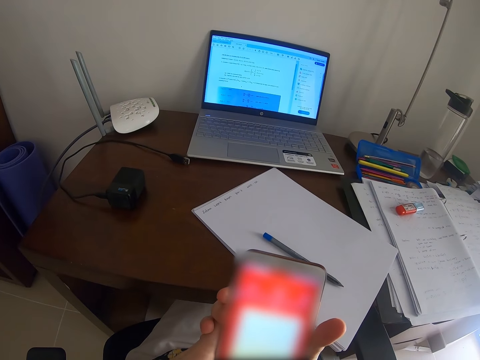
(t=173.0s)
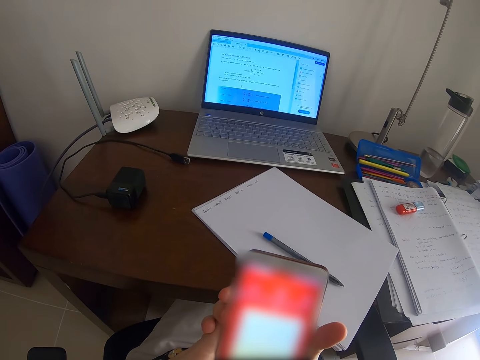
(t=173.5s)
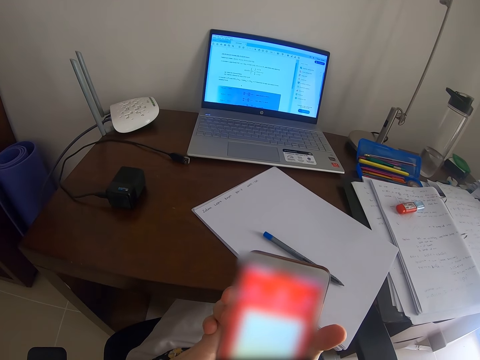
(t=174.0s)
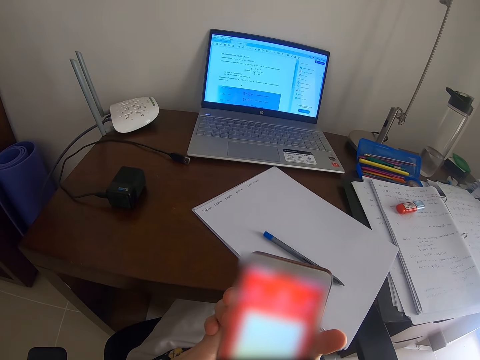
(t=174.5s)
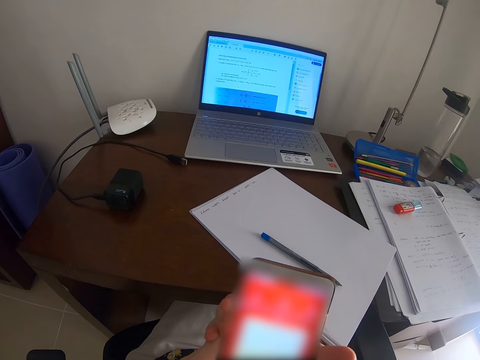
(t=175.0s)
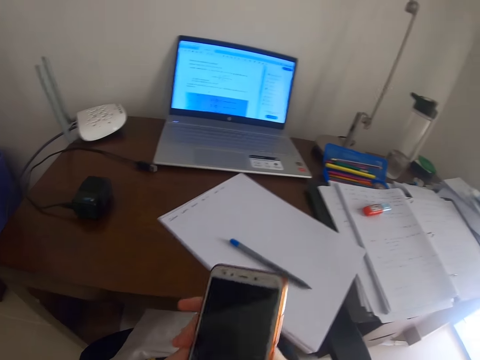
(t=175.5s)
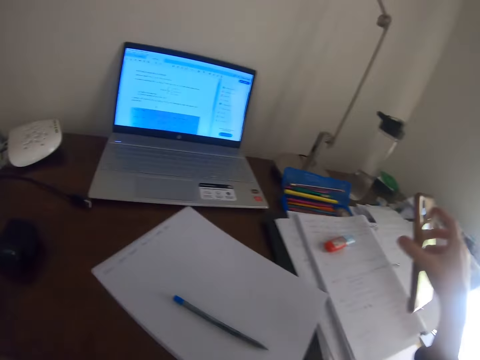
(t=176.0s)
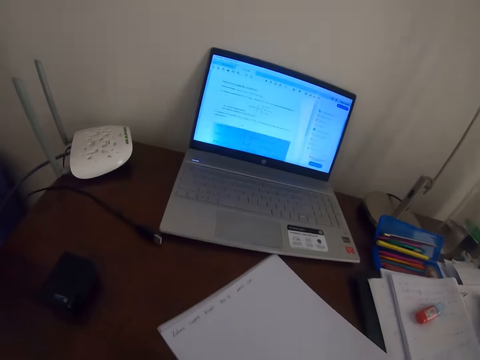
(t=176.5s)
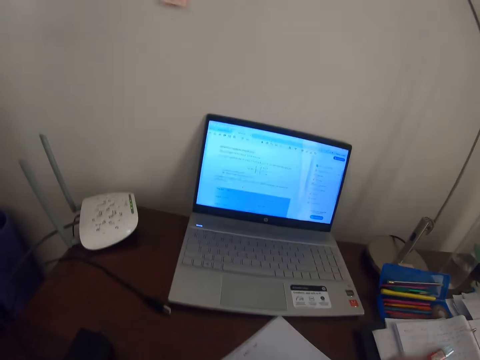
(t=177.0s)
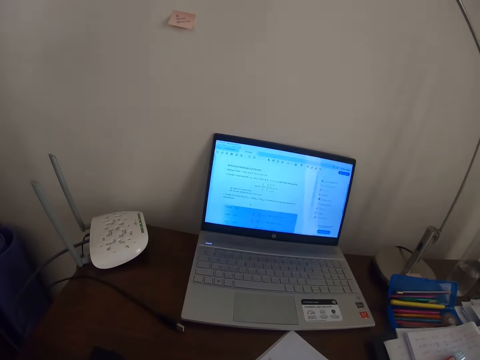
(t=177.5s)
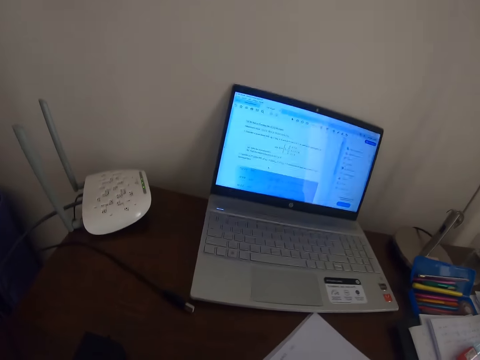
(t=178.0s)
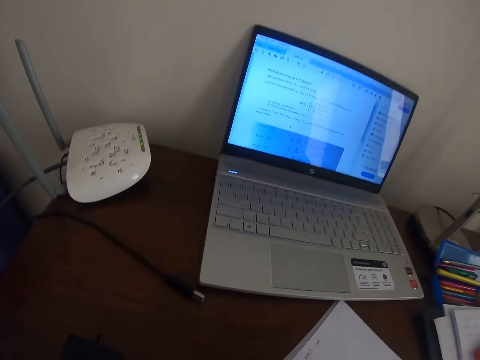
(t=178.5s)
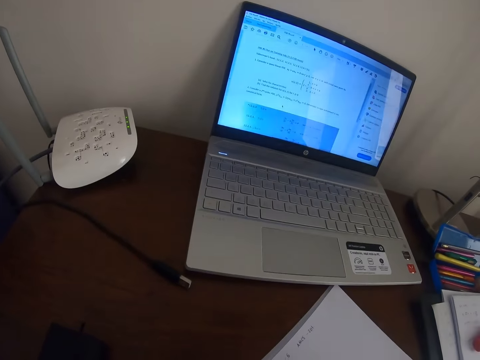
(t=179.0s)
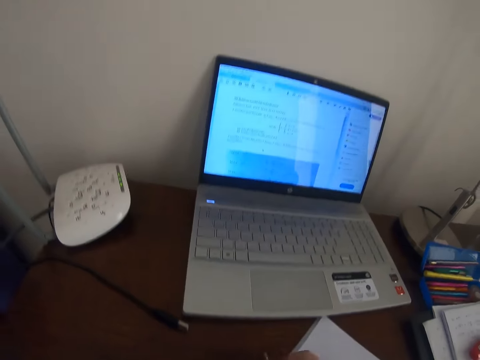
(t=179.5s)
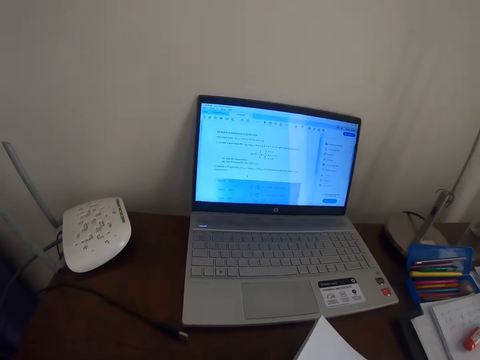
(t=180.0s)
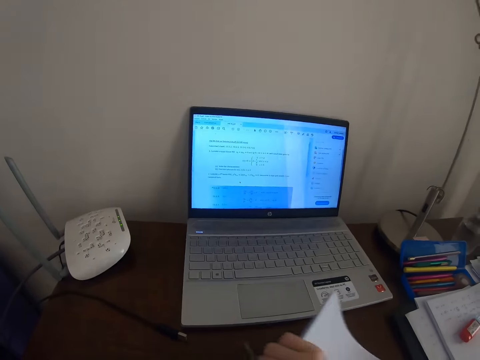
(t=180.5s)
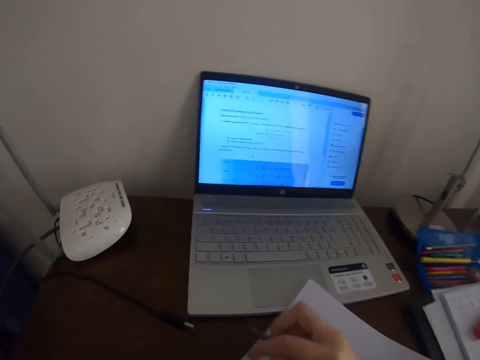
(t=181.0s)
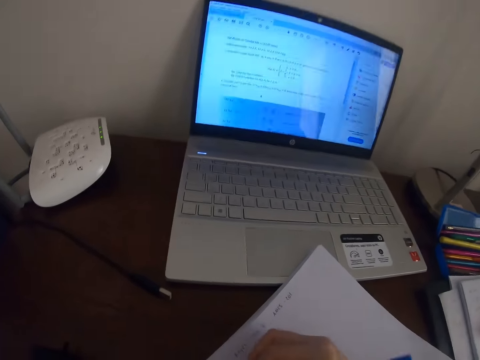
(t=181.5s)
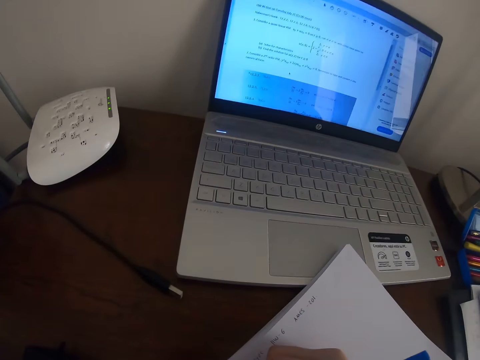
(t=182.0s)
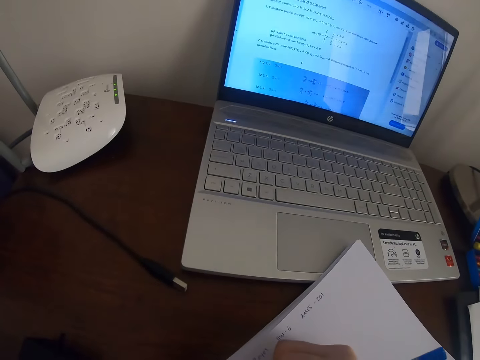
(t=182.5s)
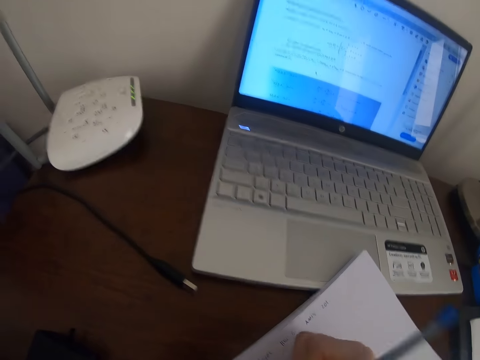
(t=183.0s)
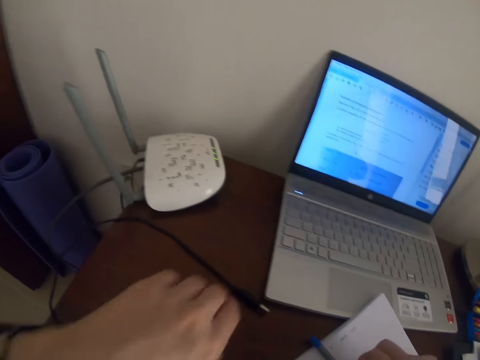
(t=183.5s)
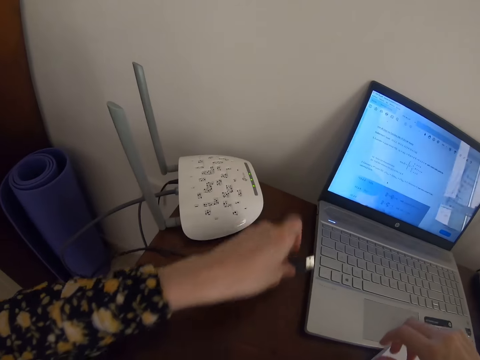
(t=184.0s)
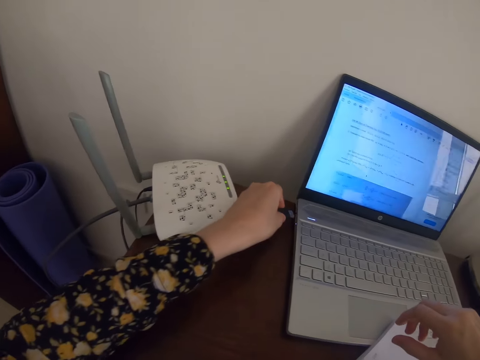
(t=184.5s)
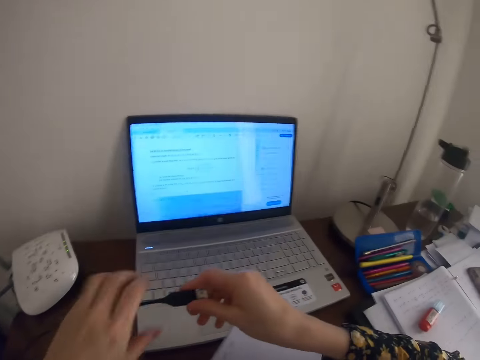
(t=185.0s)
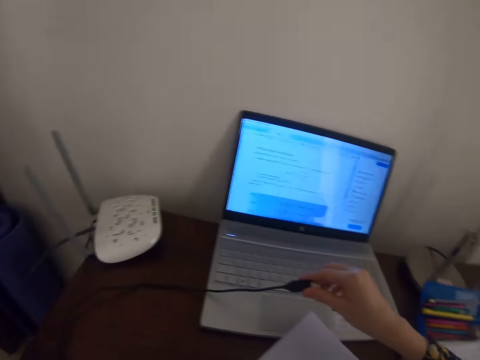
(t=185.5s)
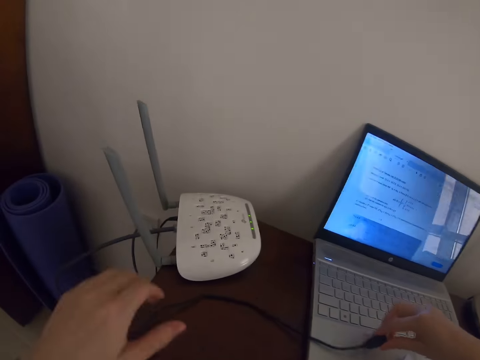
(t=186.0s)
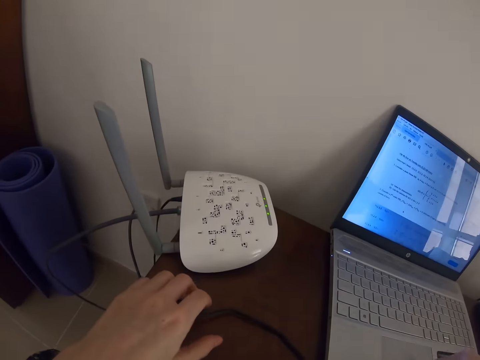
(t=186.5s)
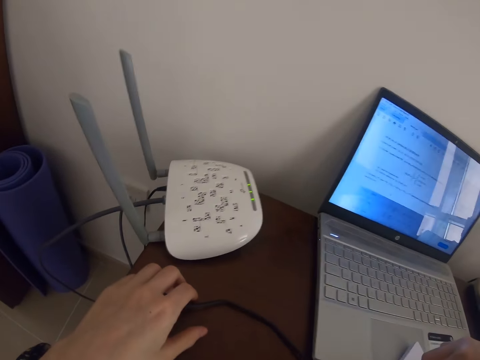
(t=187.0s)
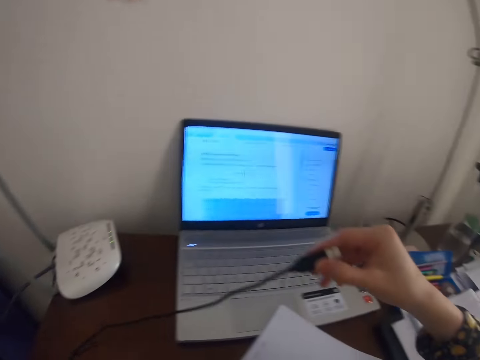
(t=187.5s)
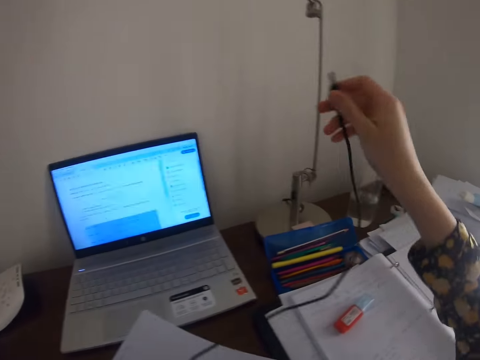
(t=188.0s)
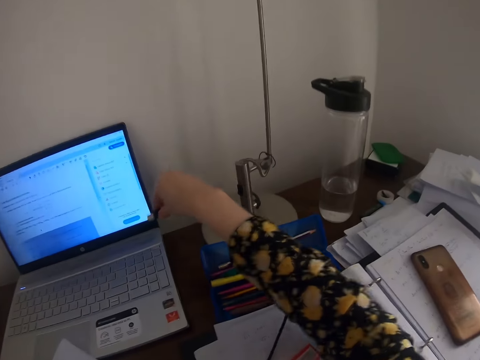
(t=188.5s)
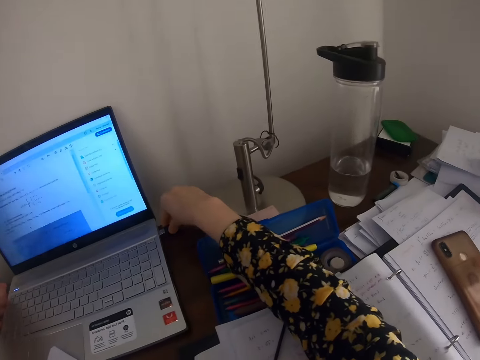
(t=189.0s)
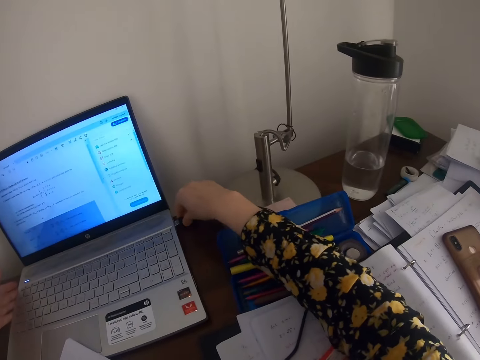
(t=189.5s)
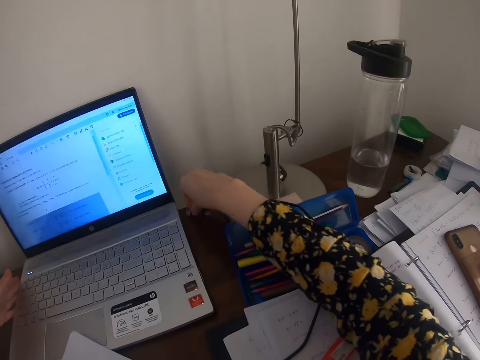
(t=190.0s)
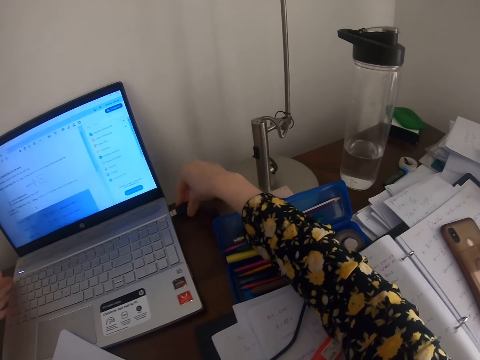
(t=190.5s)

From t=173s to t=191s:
The camera wearer passes the phone to the right hand. They put the phone on the papers. They move the hand. They pick up the pen. They write on the paper. They move the paper on the table. They write on the paper. They put the pen down. They put the paper down. They pick up the cable. They connect the cable on the laptop. They move the hand. They pass the cable to the right hand. They hold the cable. They put the cable down. They pull the cable. They look at the router. They lift the cable. They hold the cable. They connect the cable to the laptop.

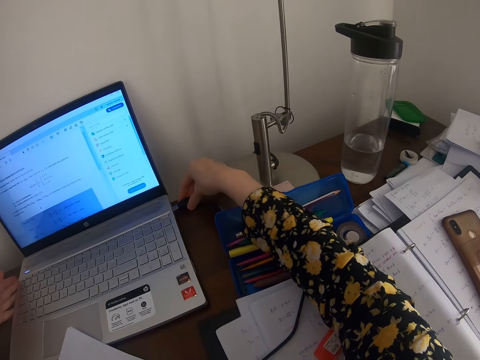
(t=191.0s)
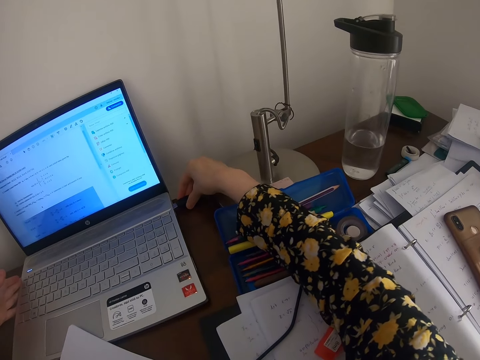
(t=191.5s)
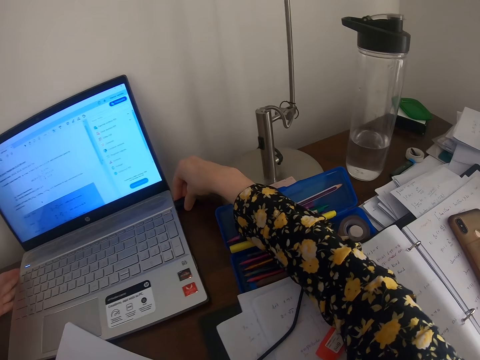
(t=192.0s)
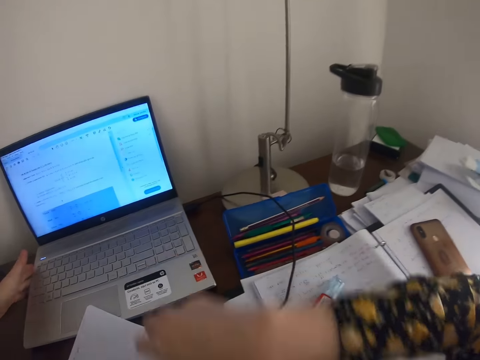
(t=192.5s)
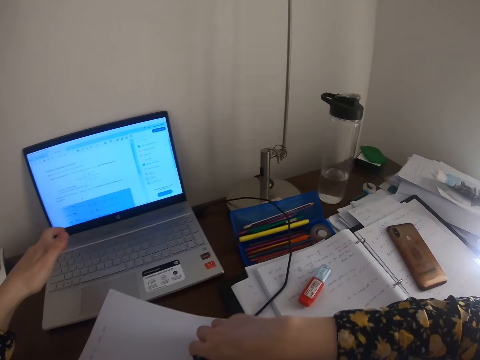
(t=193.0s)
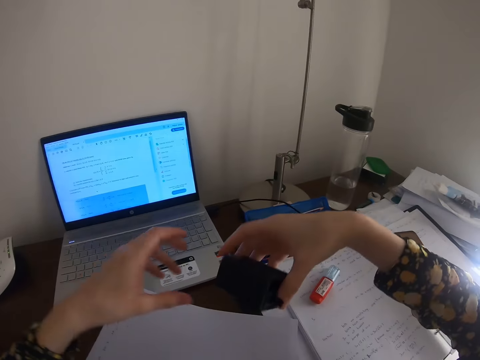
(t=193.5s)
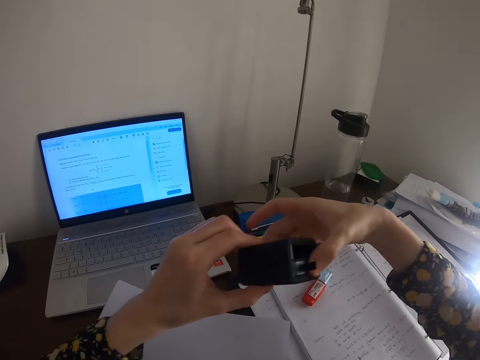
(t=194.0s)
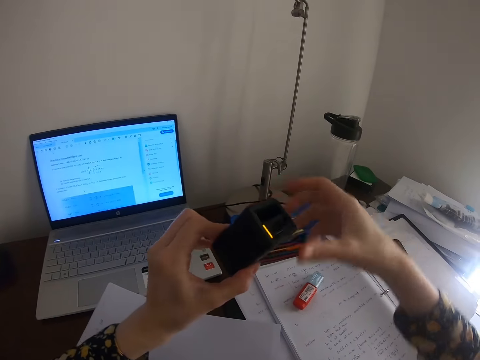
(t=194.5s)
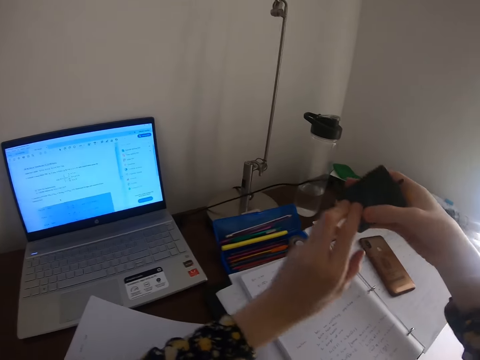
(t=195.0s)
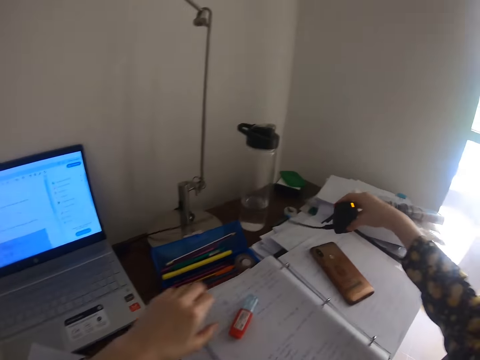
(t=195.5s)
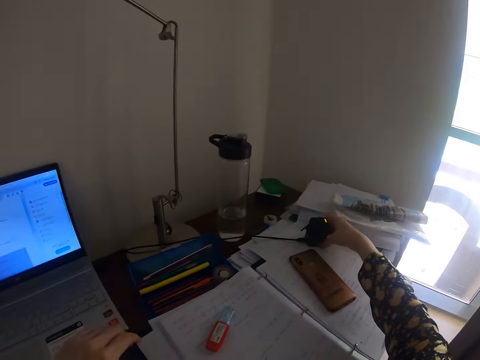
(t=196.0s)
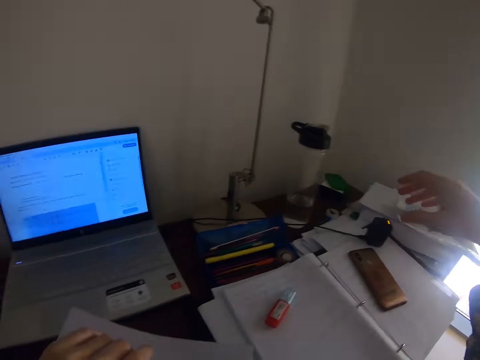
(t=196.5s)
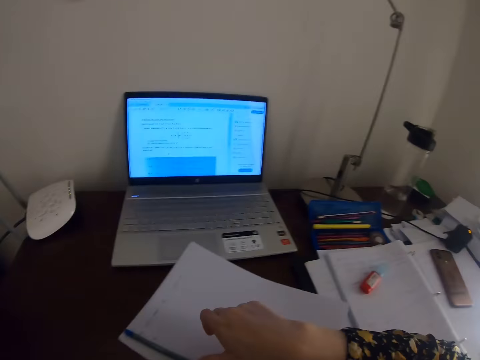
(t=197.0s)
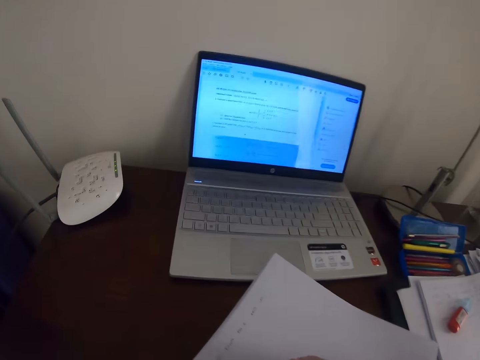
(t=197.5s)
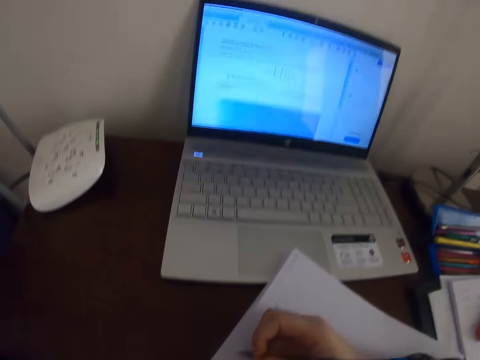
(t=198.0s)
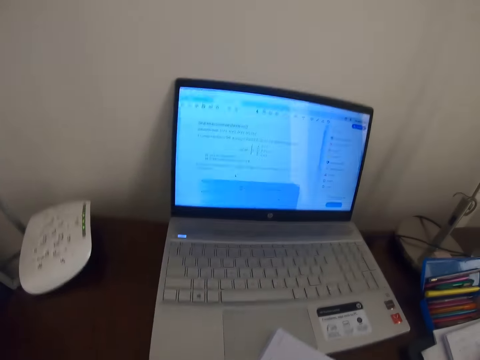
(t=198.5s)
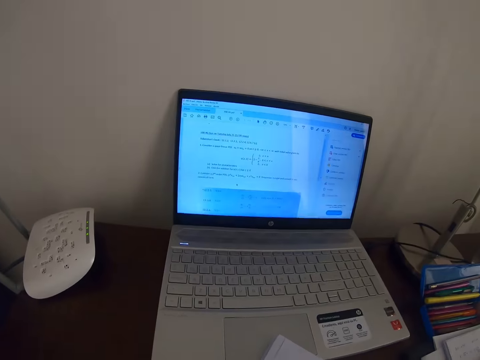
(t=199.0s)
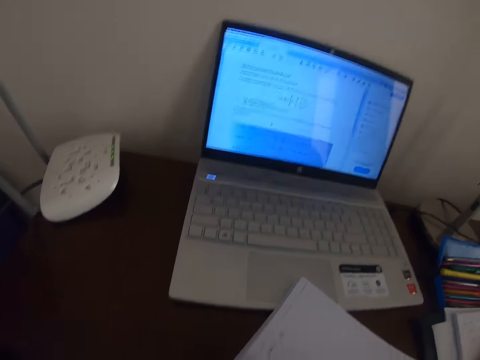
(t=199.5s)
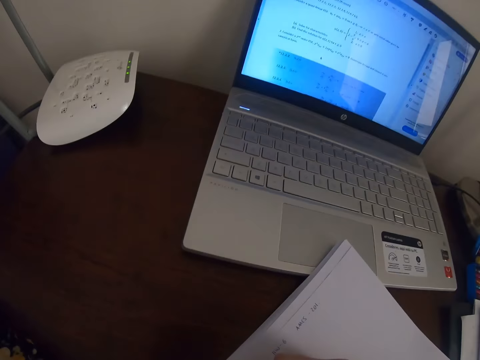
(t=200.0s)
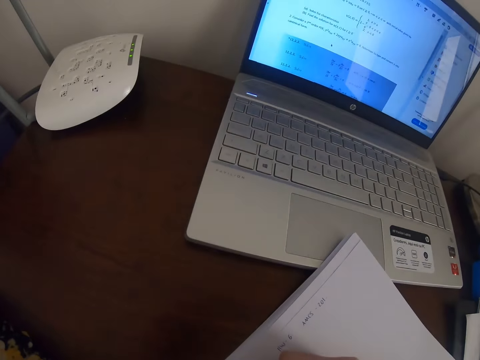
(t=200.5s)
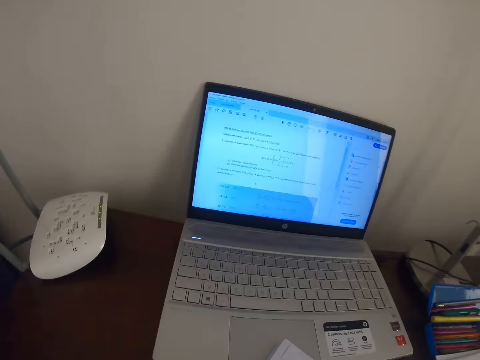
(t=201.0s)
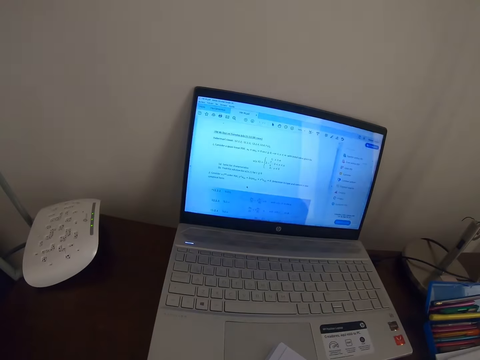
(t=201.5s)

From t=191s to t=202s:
The camera wearer picks up the adapter. They look at the adapter. They hold the adapter. They put the adapter down. They pick up the pen. They write on the paper or book.
